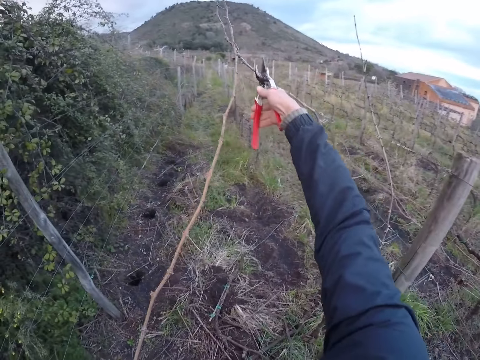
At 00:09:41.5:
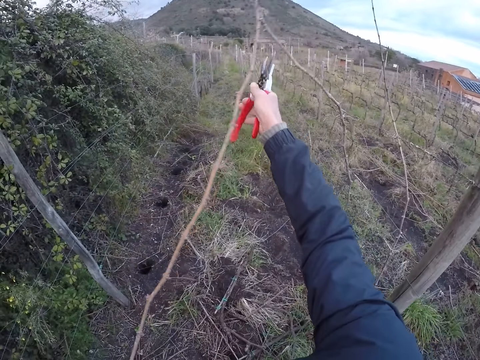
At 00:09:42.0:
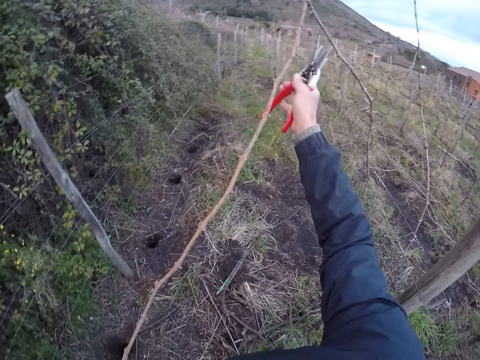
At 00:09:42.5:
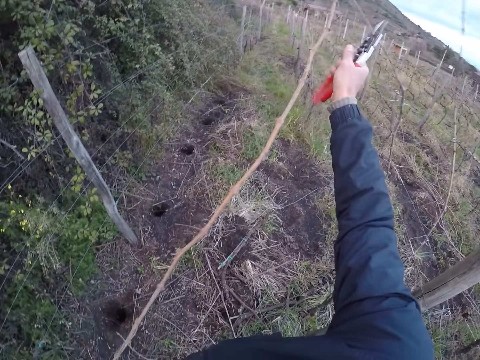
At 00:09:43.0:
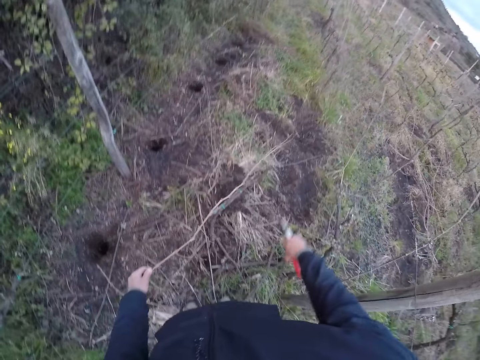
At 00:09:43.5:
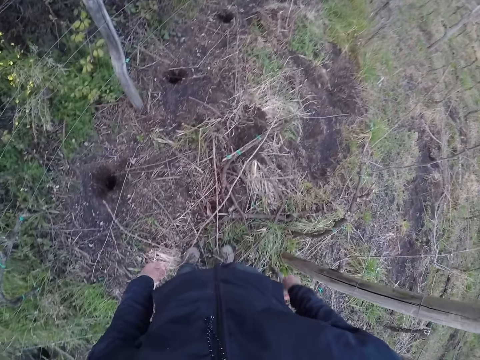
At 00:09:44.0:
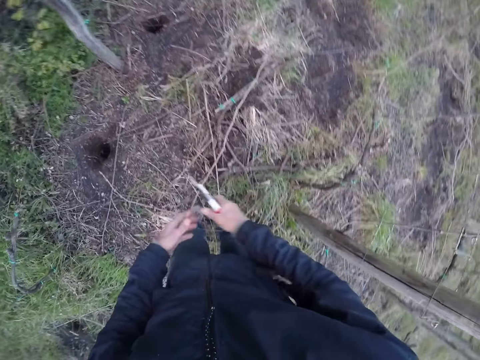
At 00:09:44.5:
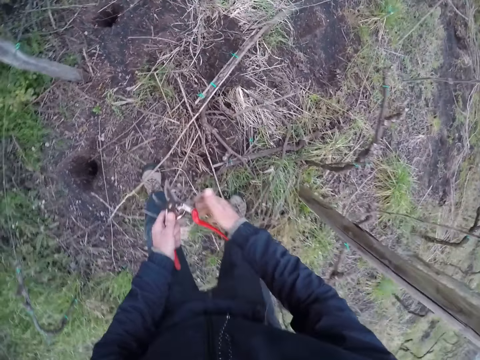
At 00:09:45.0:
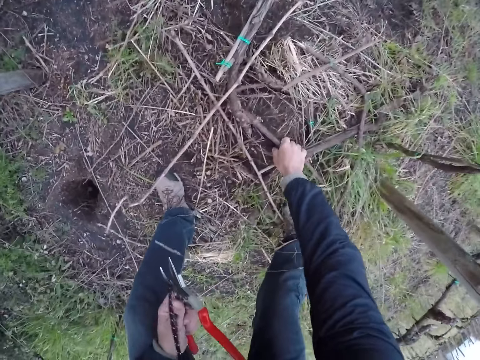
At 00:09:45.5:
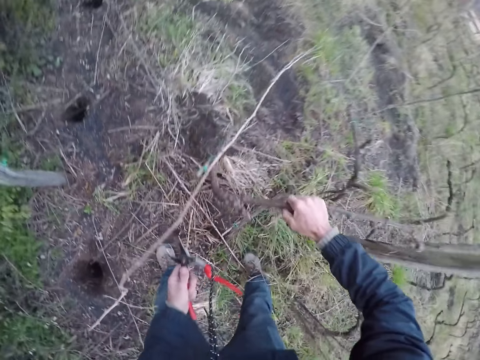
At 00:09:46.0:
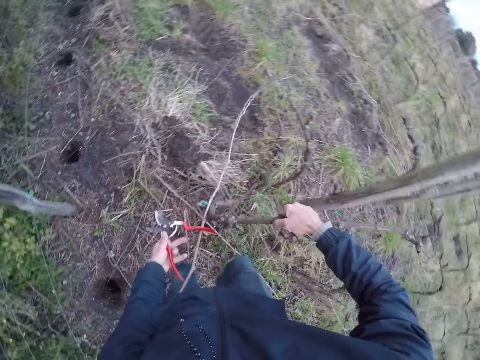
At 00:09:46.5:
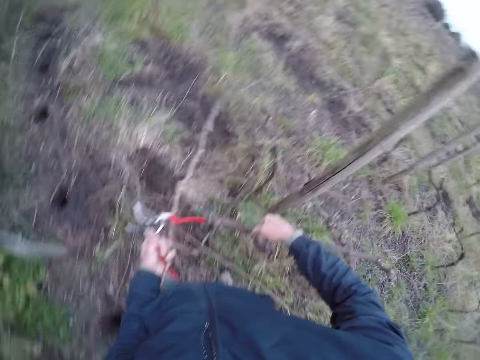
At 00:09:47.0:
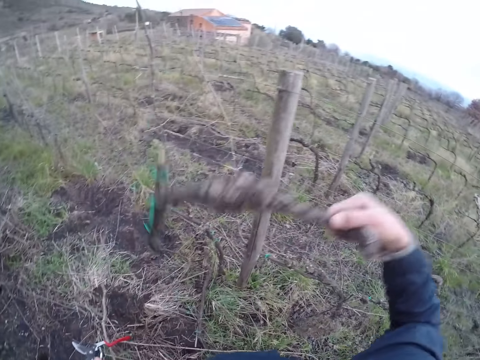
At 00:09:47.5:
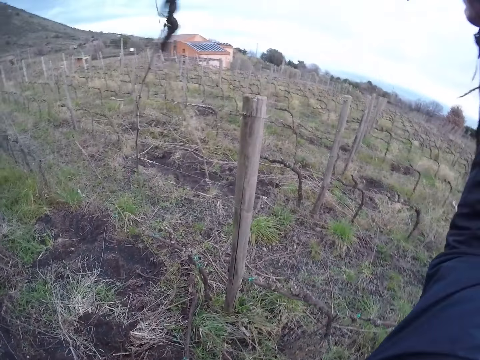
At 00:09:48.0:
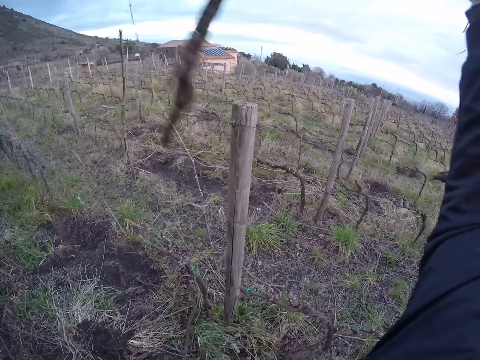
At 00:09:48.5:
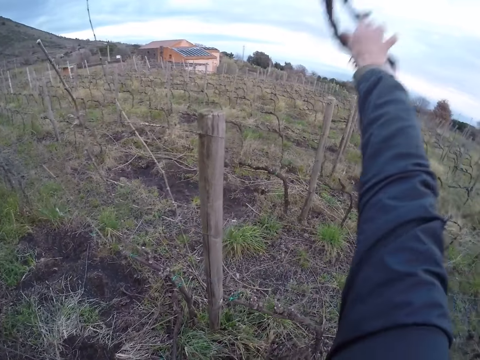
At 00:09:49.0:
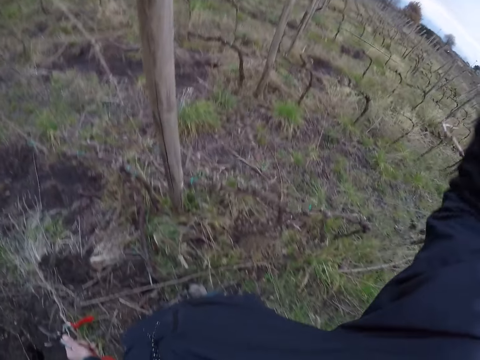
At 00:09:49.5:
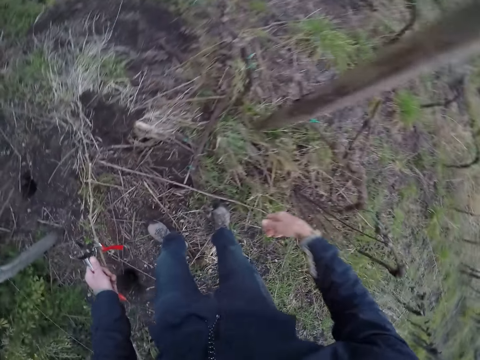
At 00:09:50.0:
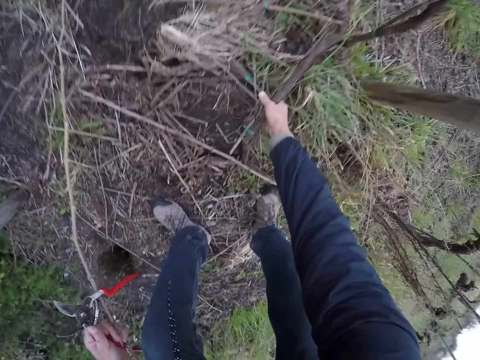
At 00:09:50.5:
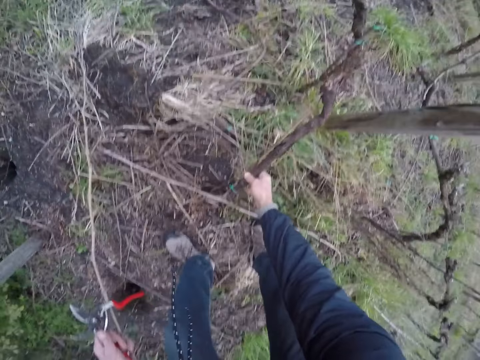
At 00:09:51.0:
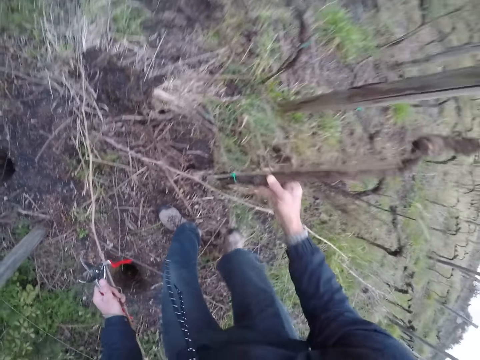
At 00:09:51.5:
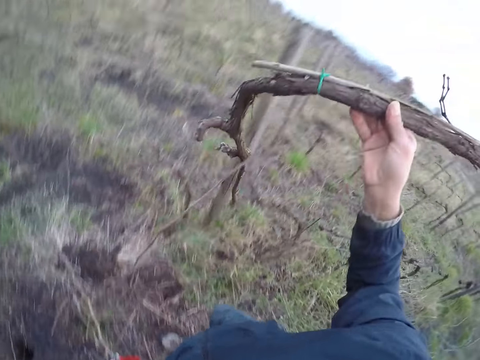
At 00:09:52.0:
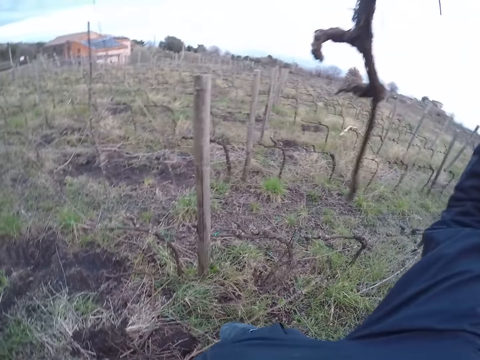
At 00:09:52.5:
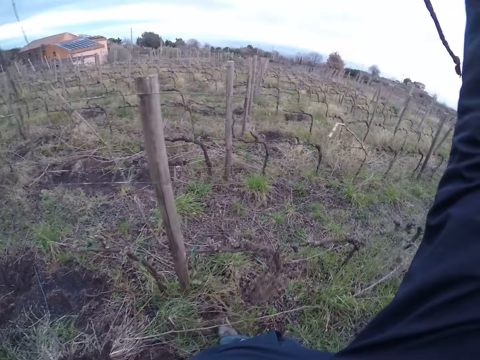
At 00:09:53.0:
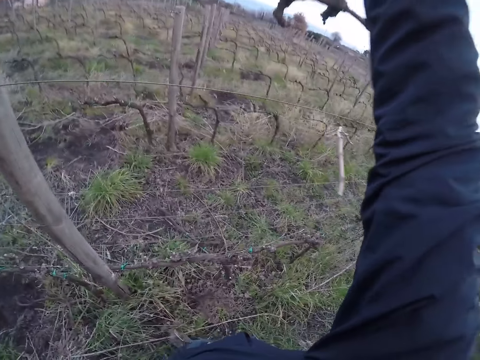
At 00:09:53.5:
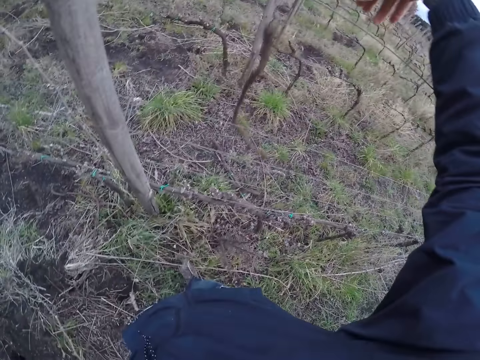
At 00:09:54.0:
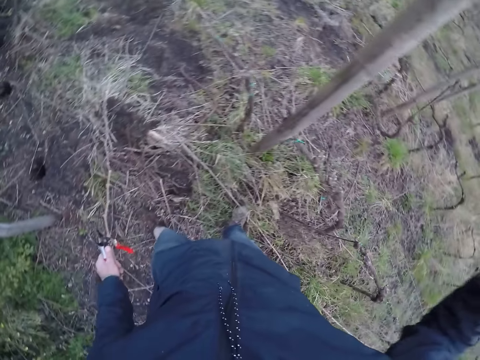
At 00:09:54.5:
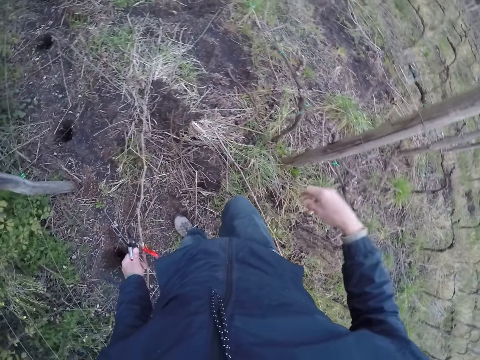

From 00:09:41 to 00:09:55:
The camera wearer cuts the twig with his right hand. He drops the twig on the ground with his left hand. He picks a twig from the ground with his right hand. He moves a twig with his left hand. He throws the twig over the fence to the ground with his right hand. He picks a twig from the ground with his right hand. He throws the twig to the ground with his right hand.

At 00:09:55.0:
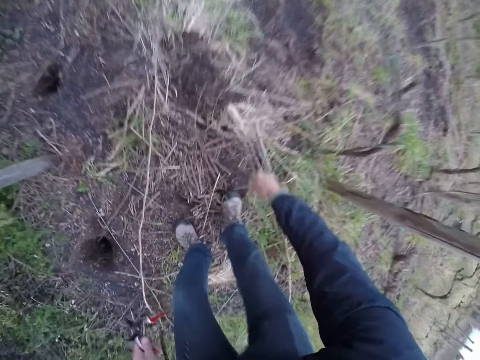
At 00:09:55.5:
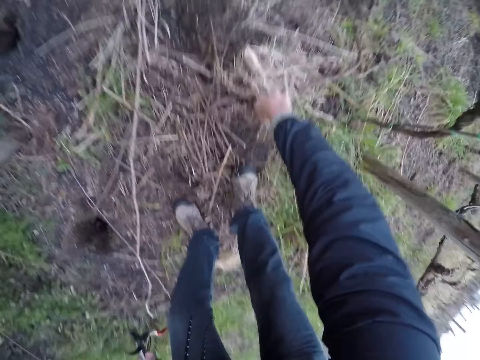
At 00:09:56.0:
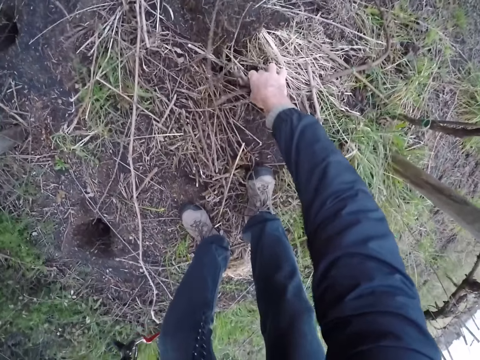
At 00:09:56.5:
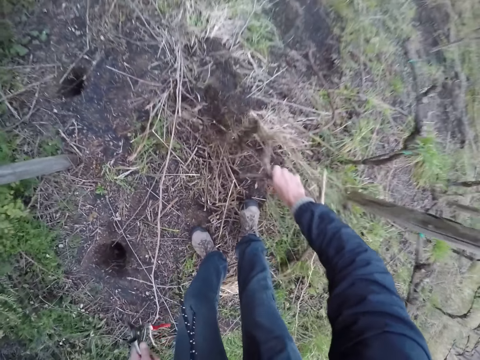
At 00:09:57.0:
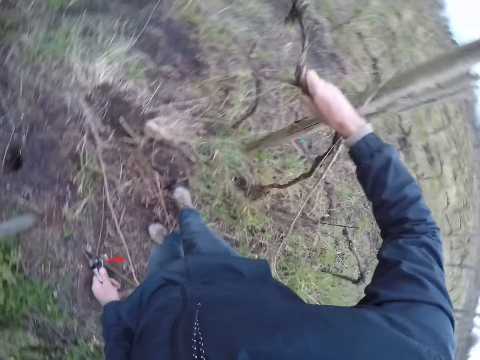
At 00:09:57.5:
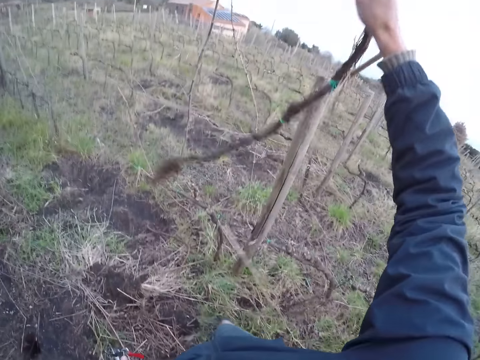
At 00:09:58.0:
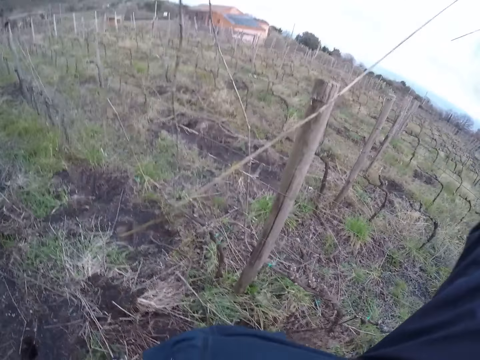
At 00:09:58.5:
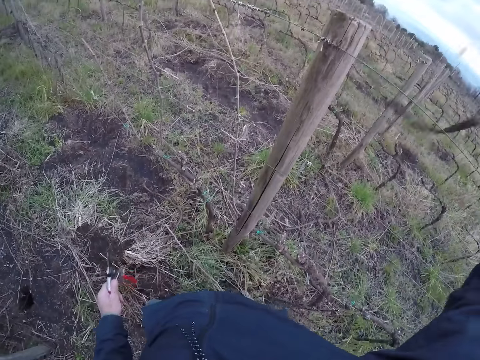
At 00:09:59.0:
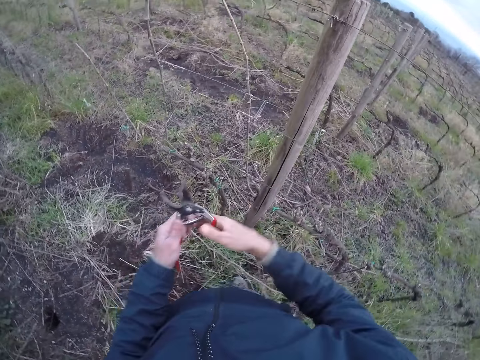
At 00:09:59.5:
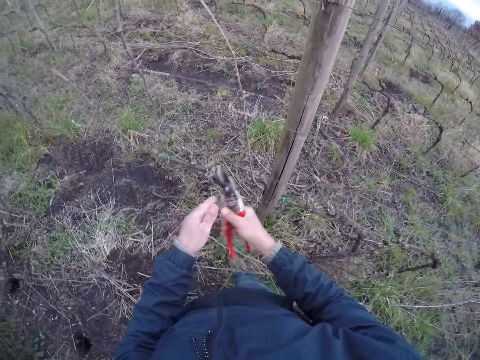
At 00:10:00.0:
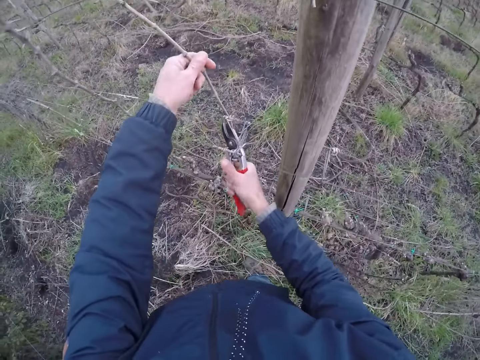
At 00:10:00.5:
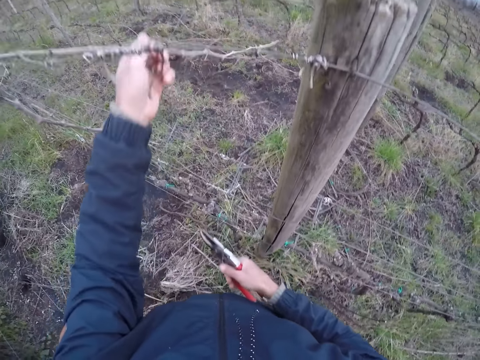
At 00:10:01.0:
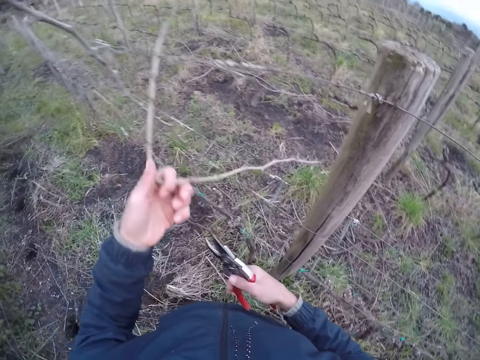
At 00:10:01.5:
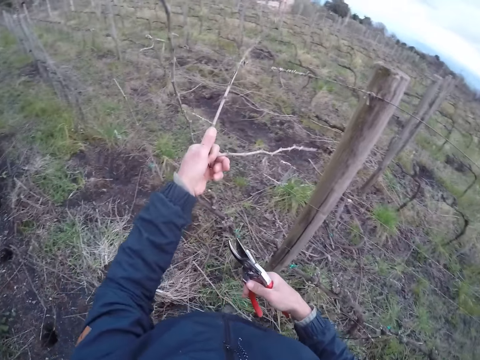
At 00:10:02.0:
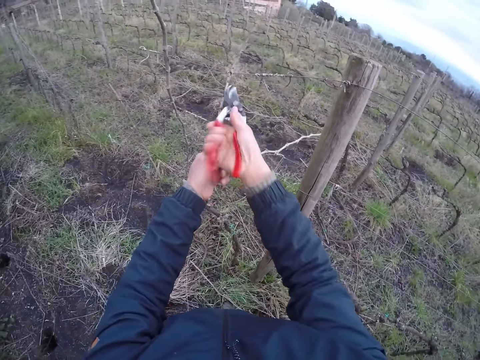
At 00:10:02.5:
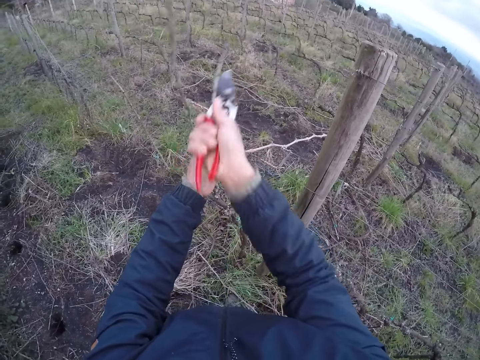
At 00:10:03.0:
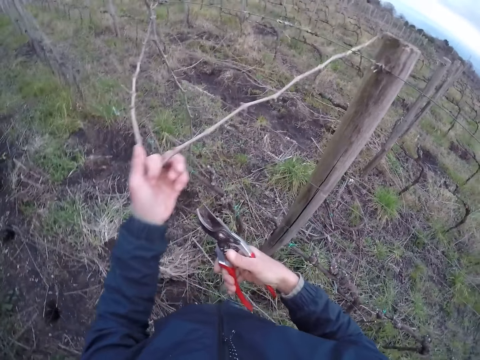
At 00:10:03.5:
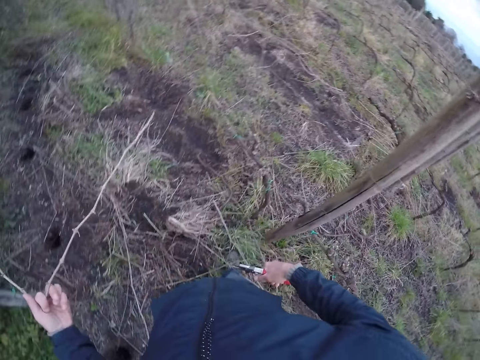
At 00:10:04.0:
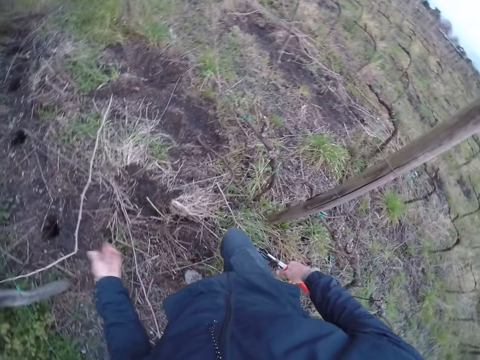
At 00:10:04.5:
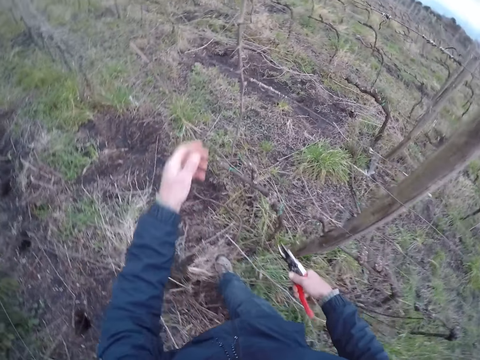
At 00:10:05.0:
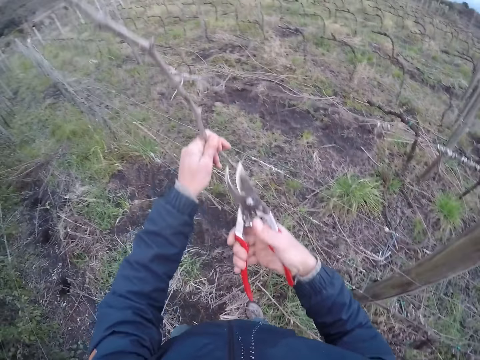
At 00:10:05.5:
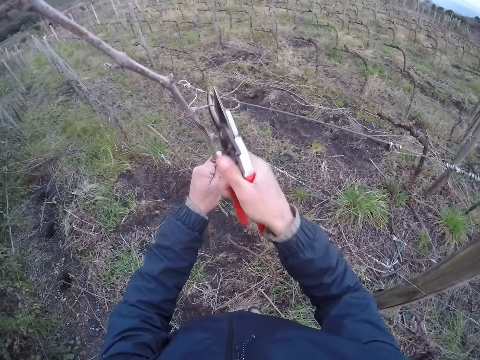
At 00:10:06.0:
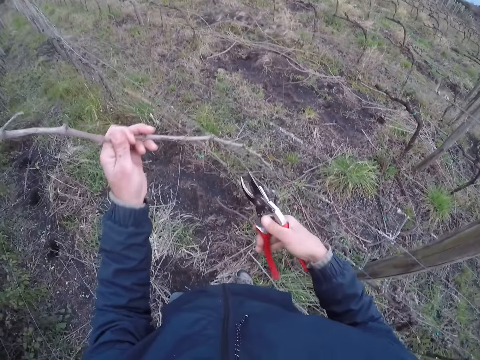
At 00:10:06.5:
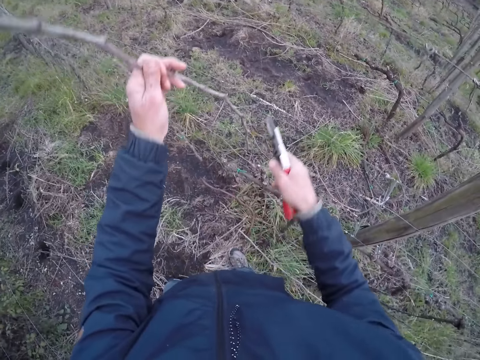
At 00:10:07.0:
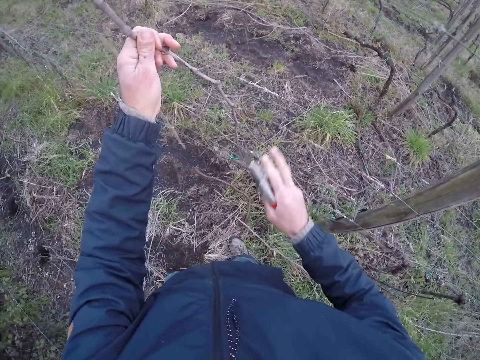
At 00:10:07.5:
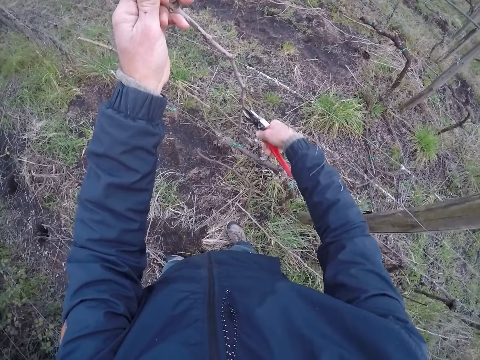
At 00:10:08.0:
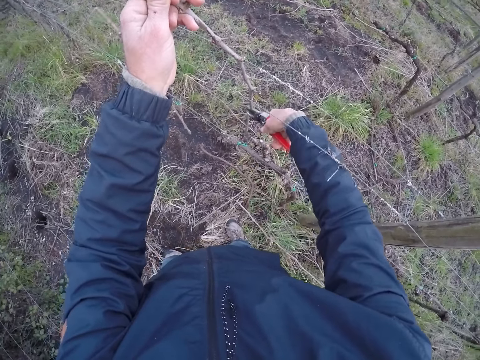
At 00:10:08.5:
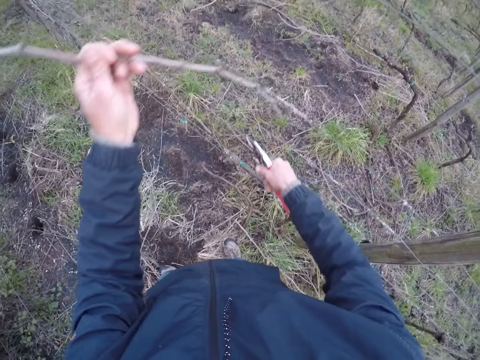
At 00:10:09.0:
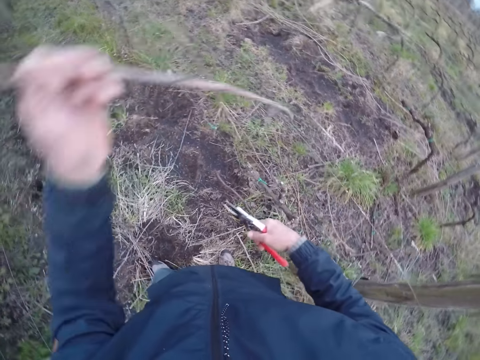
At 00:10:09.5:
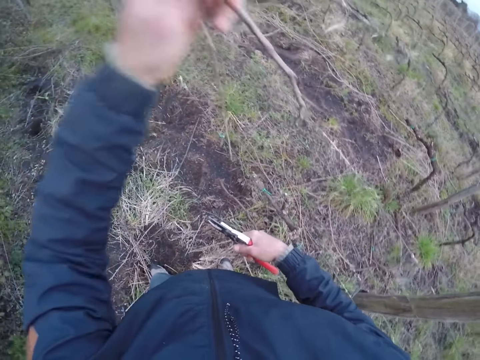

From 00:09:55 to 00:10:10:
The camera wearer picks a twig from the ground with his right hand. He throws the twig to the ground with his right hand. He takes the pruning shear from his left hand with his right hand. He cuts a twig from the fence with the pruning shear in his right hand. He pulls the twig with his left hand. He cuts the twig with the pruning shear in his right hand. He drops the twig on the floor with his left hand. He pulls a twig with his left hand. He cuts the twig in his left hand with the pruning shear on his right hand. He pulls a wire with his right hand. He pulls the twig with his left hand.
